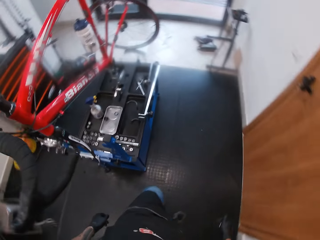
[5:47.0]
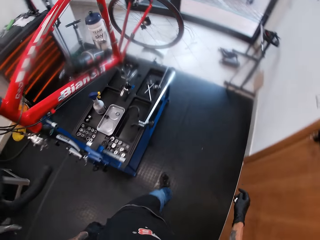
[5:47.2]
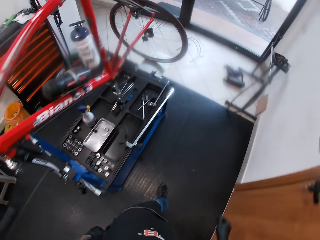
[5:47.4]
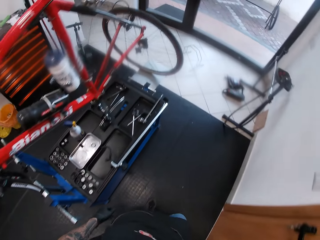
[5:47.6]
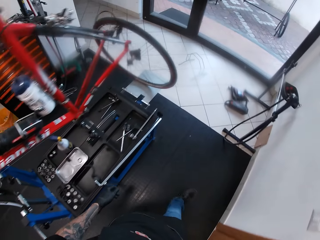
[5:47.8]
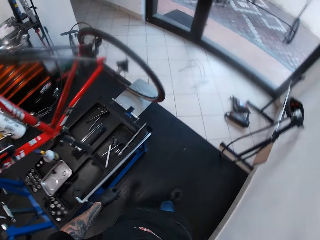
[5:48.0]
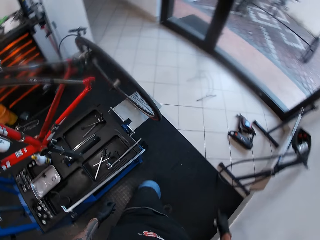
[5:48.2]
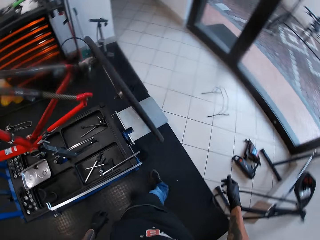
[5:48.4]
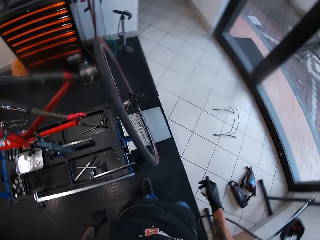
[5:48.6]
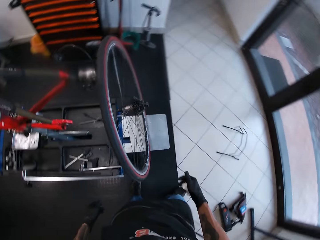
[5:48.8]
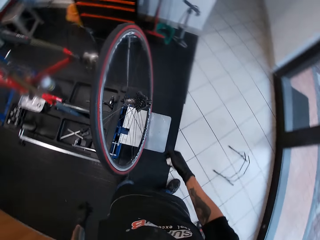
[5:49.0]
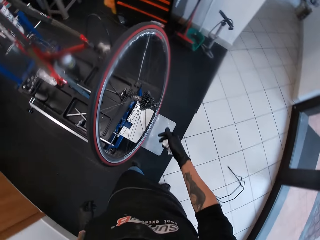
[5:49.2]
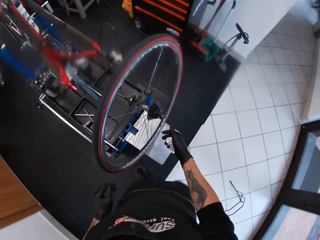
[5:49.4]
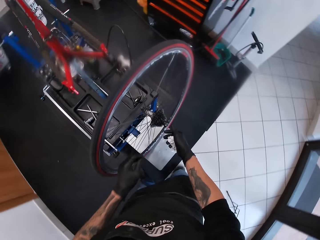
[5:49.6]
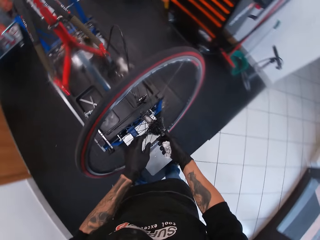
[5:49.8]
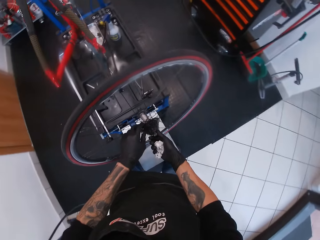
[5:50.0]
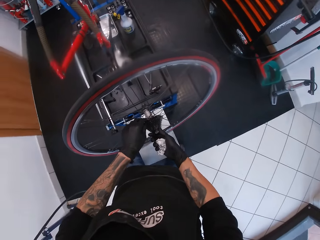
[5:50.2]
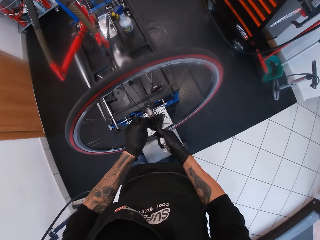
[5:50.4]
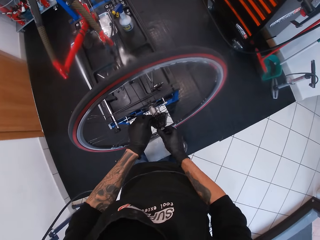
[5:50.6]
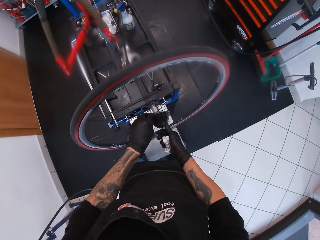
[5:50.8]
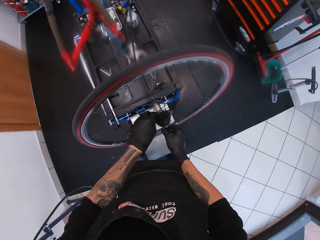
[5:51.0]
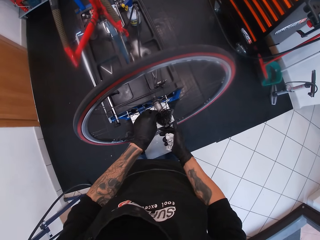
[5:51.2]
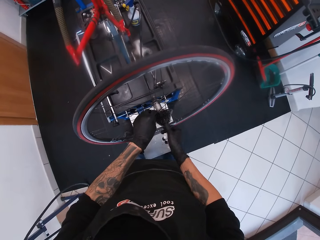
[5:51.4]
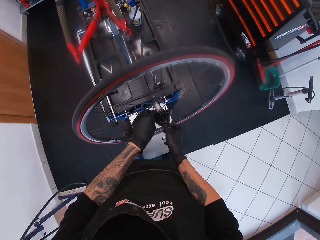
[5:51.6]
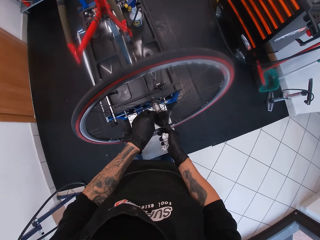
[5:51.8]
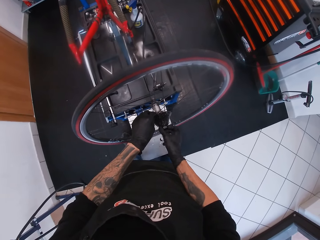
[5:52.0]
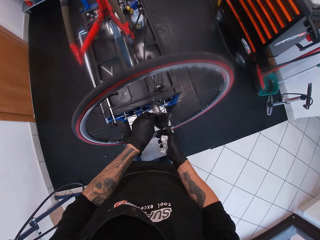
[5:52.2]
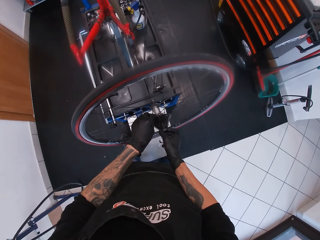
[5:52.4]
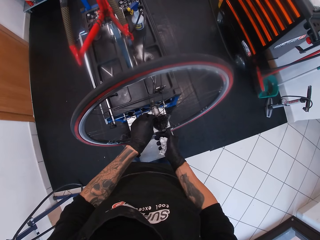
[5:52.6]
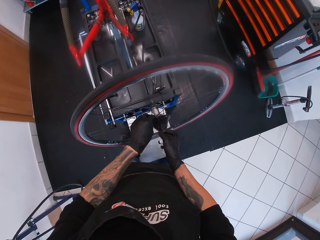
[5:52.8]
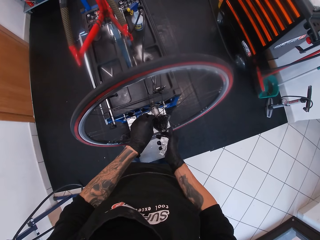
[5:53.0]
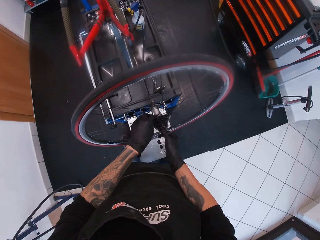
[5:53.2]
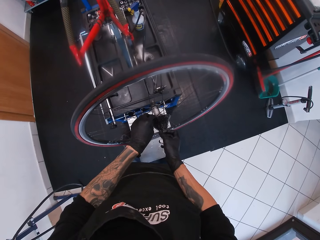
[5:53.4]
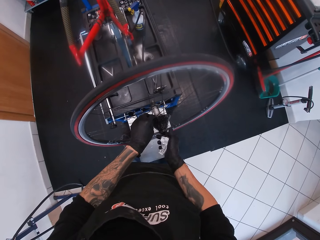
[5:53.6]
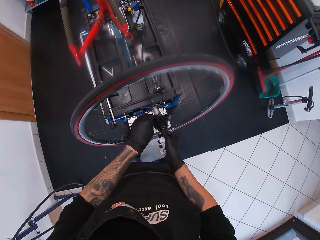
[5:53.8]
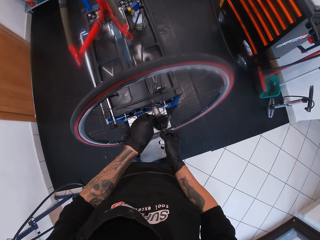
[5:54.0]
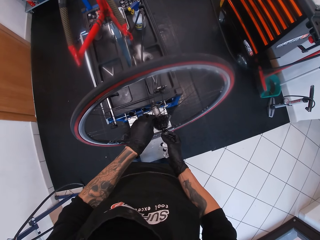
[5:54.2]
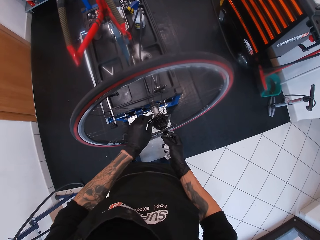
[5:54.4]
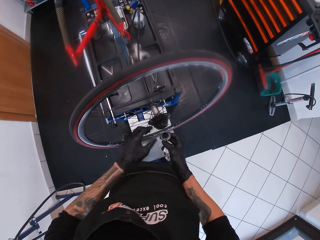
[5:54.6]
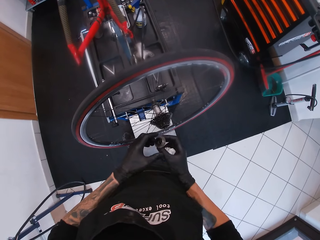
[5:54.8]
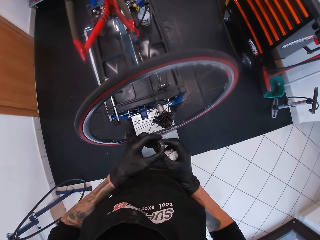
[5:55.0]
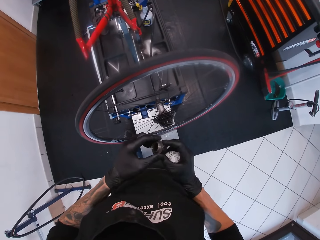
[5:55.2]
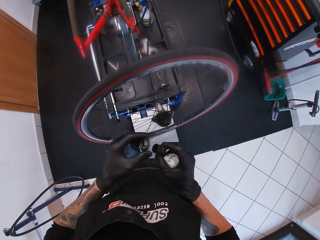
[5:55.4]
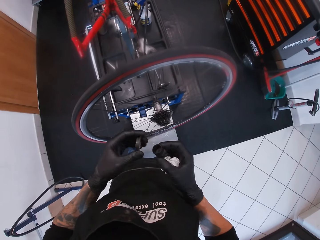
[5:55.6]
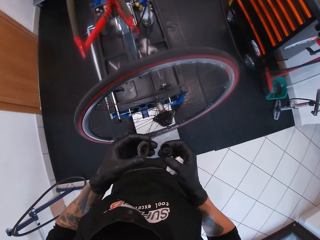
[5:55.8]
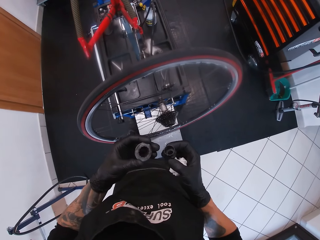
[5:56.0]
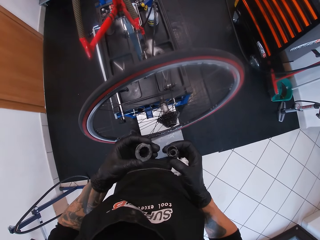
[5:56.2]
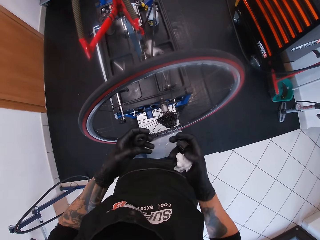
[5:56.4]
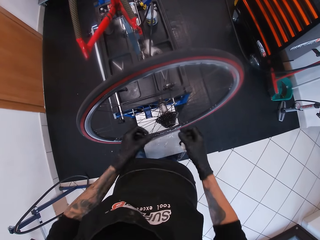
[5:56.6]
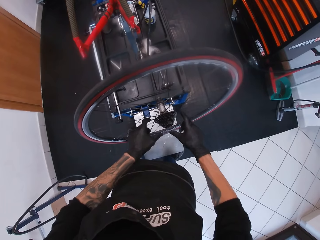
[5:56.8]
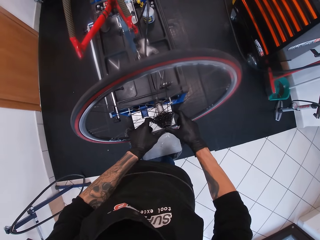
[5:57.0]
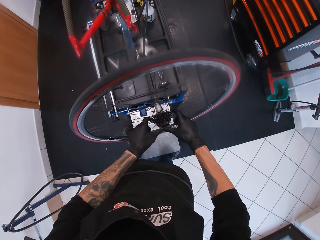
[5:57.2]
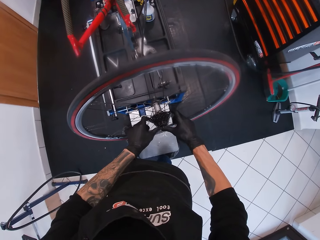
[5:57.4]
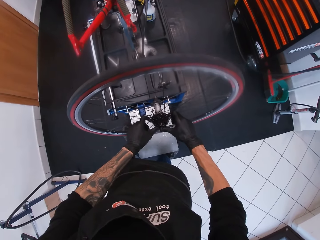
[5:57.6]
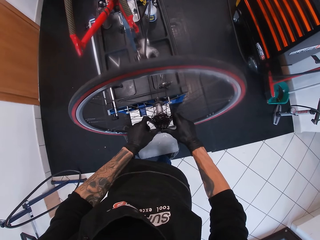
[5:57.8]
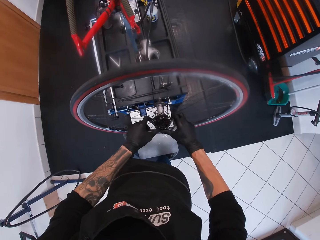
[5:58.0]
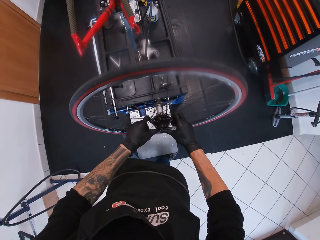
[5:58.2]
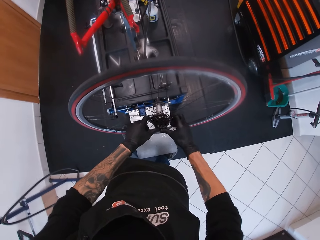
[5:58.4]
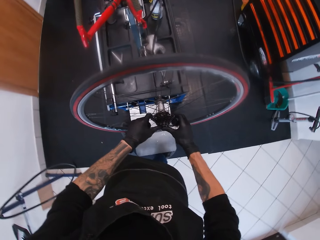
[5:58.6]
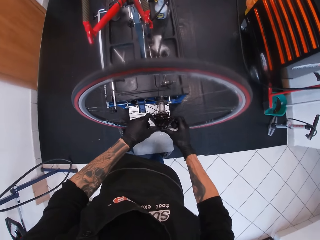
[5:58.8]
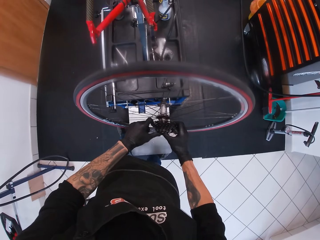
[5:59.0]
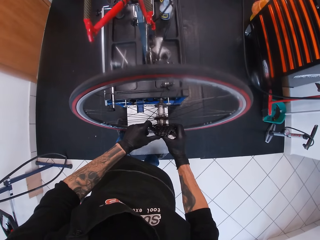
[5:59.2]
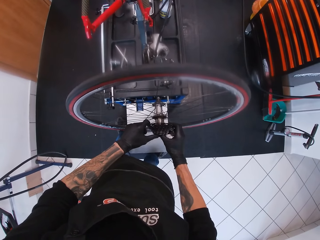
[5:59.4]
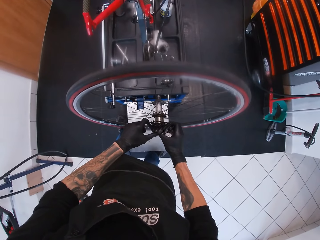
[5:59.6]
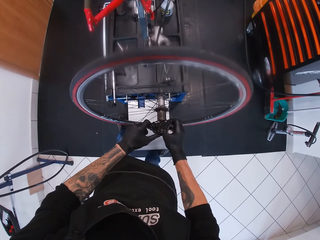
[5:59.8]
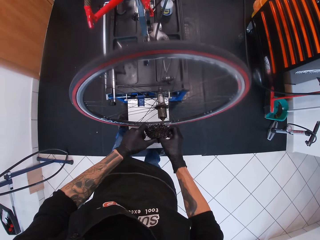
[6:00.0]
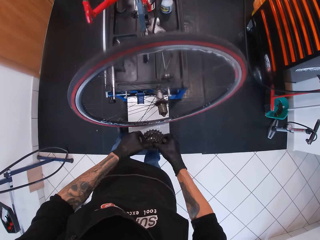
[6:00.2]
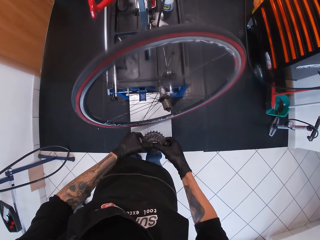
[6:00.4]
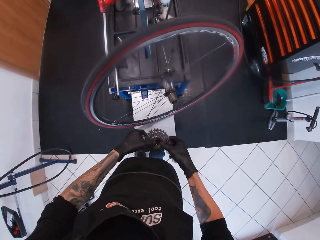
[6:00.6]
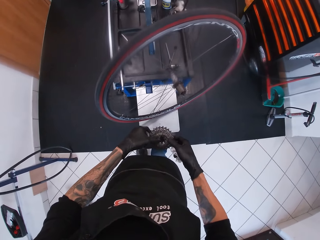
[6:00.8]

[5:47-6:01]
The camera wearer walks around. He removes something from the cassette of the bicycle with his right hand. He holds the hub with both hands. He untightens the rod hub with his left hand. He removes a metal ring from the bicycle fly wheel removal tool with his left hand. He looks at the hub cup. He removes the cassette of the bicycle with both hands.

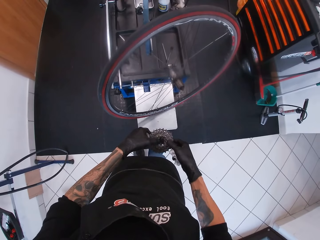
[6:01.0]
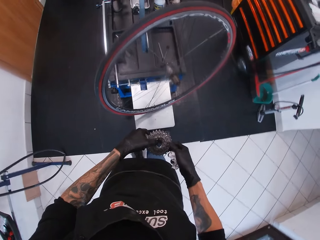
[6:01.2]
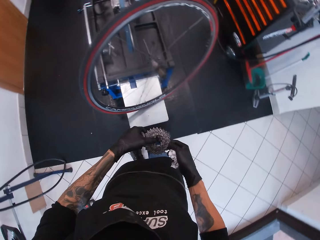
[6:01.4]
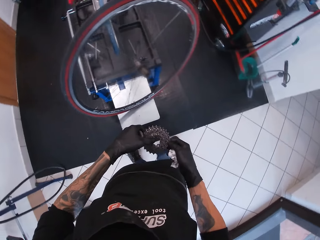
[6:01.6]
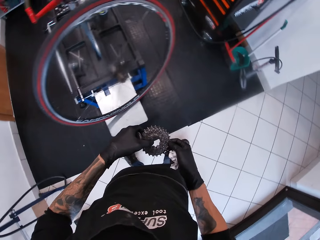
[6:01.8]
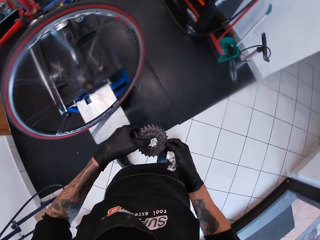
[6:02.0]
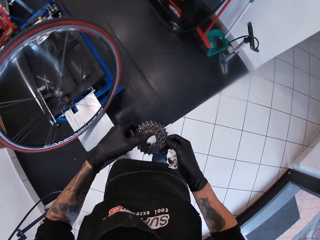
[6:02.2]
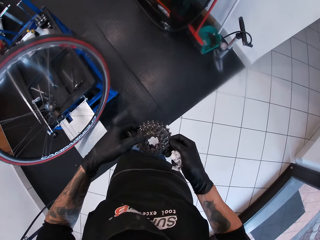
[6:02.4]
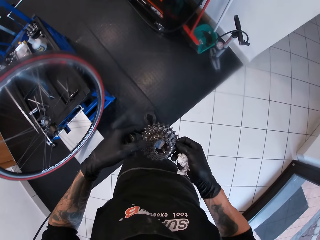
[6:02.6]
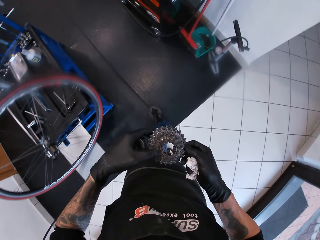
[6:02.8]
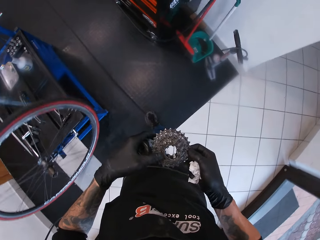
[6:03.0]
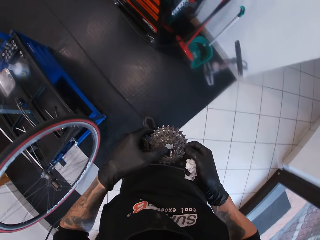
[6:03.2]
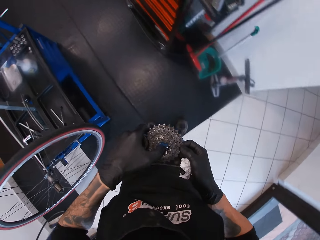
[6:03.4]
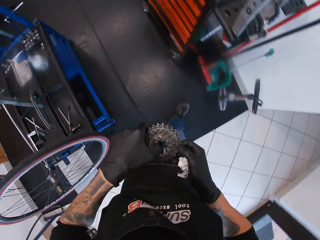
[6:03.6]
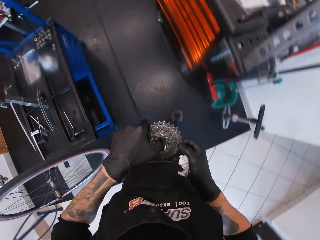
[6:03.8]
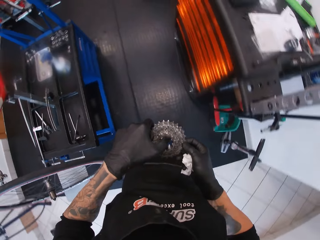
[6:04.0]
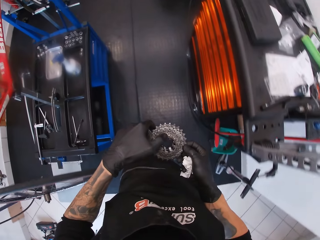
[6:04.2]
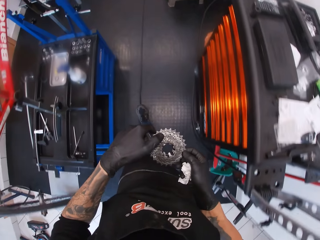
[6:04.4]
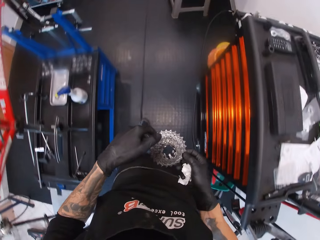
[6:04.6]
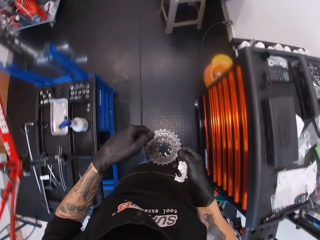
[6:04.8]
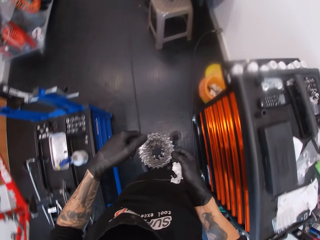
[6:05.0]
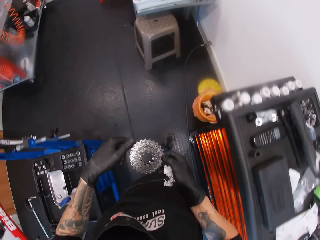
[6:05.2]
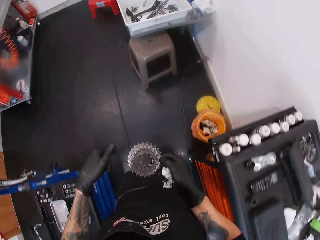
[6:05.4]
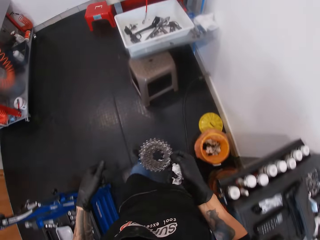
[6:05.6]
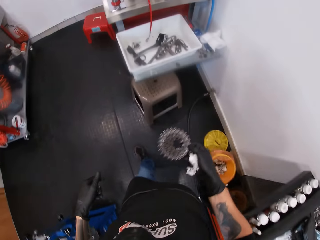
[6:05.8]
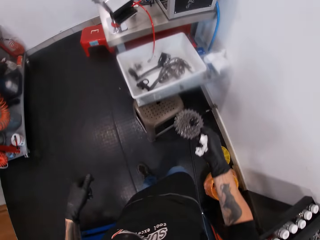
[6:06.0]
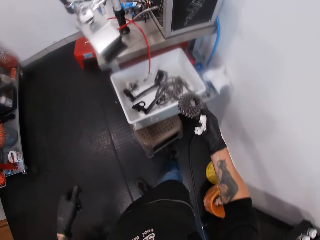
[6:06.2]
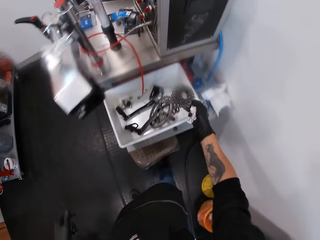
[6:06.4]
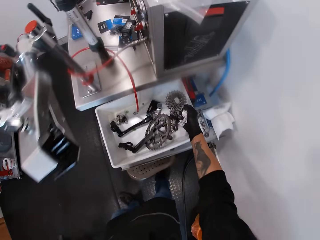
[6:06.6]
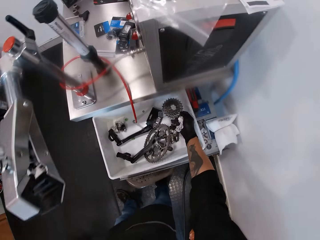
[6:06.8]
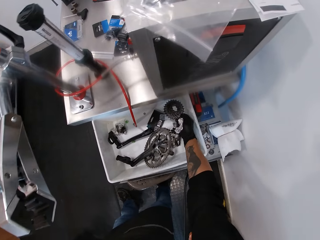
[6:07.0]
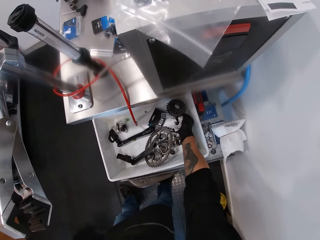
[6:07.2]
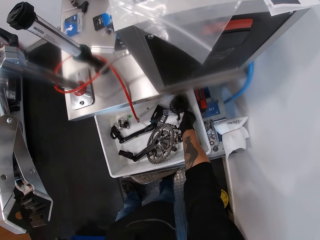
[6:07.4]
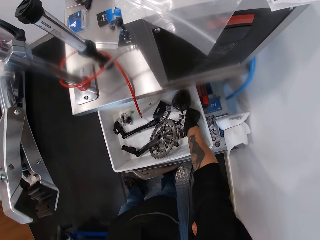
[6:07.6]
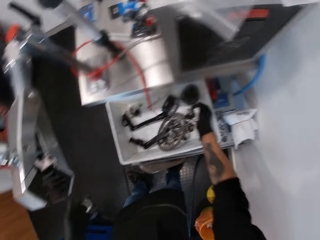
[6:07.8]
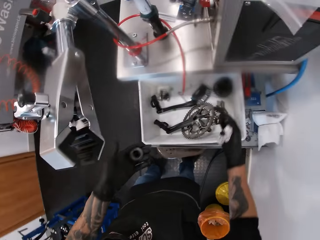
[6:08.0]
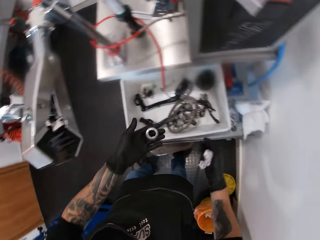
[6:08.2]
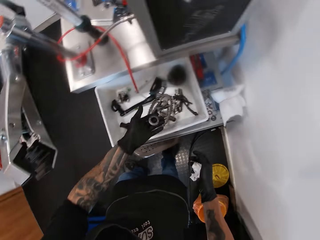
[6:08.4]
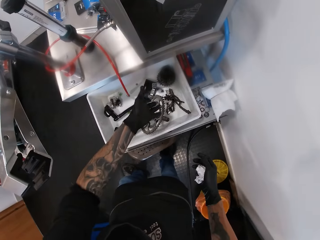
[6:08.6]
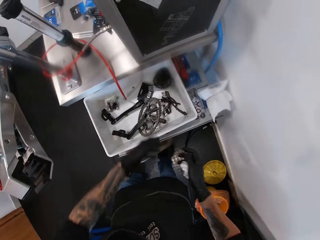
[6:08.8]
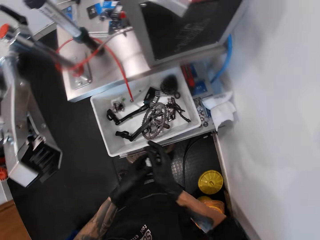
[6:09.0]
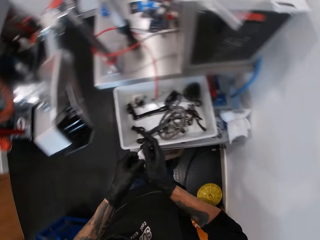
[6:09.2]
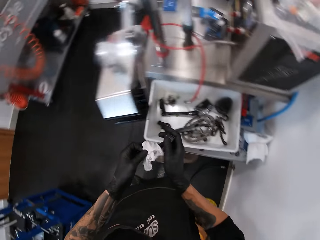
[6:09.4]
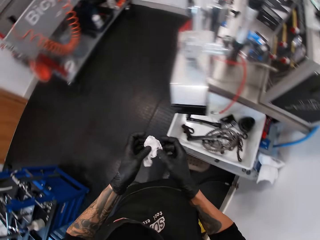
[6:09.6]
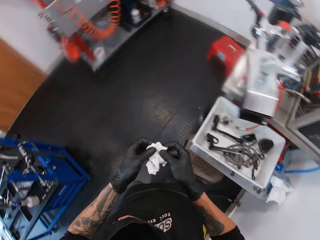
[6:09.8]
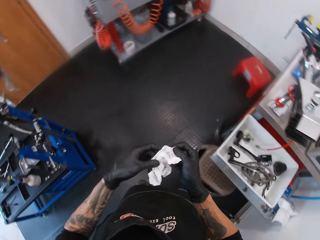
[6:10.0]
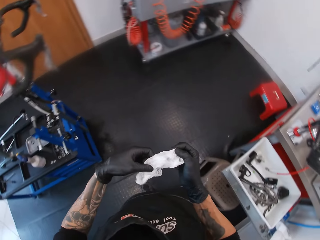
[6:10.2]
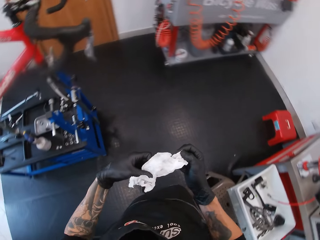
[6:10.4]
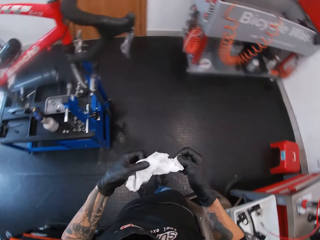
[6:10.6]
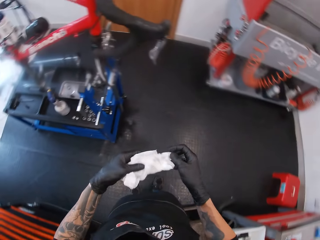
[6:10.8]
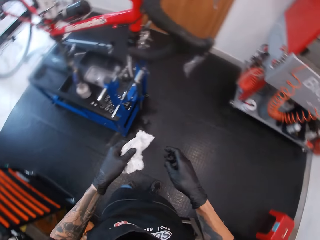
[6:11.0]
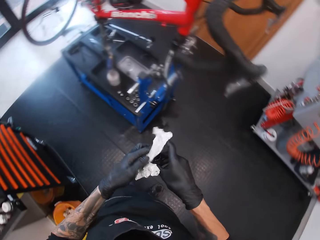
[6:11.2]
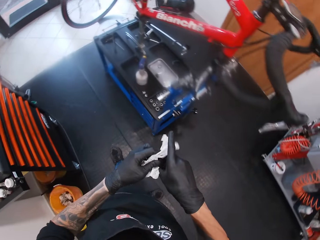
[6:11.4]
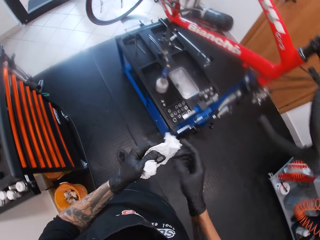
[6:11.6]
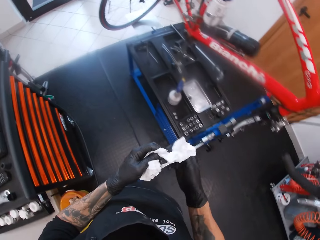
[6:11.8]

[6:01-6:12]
The camera wearer looks at the bicycle cassette in his hands. He walks around. He drops the cassette in a container with his right hand. He drops the metal ring or hub cup in his left hand in the container. He passes the tissue paper in his right hand to his left hand. He spreads the tissue paper with both hands. He holds the white paper with both hands. He puts the hub cup in the white paper. He passes the bicycle fly wheel removal tool in his right hand to his left hand.
